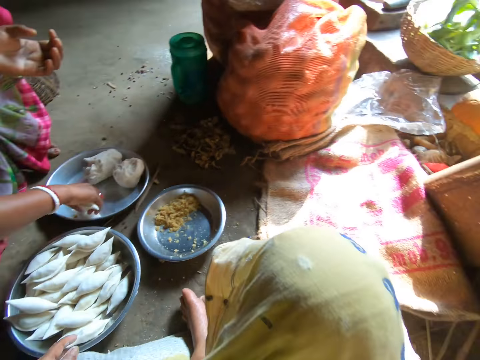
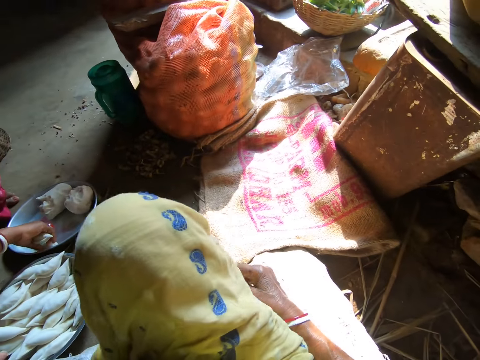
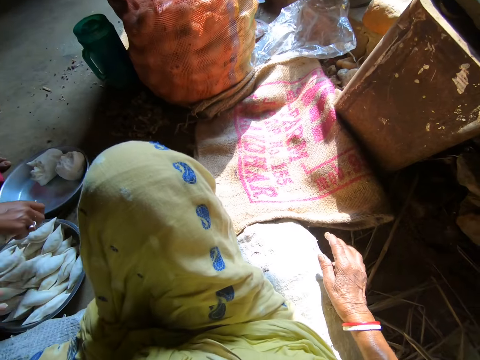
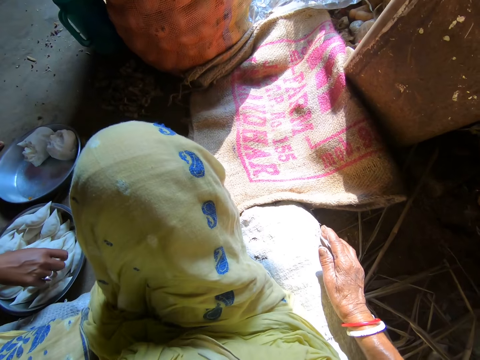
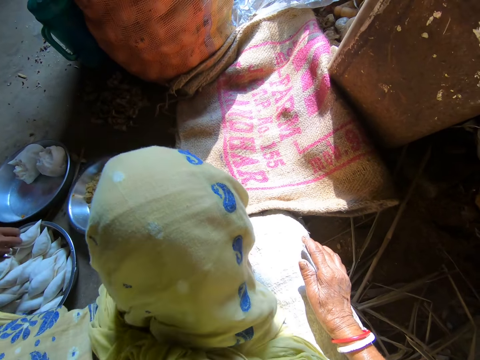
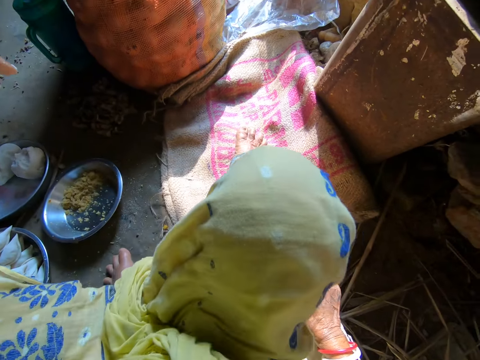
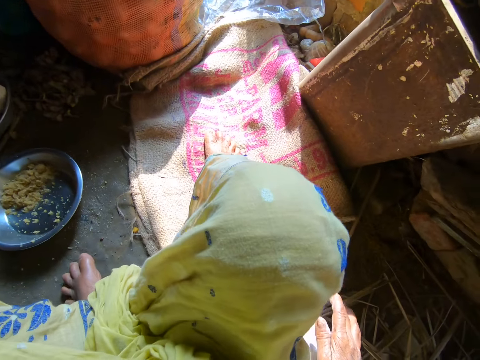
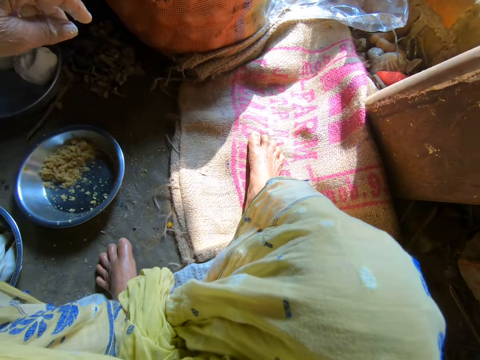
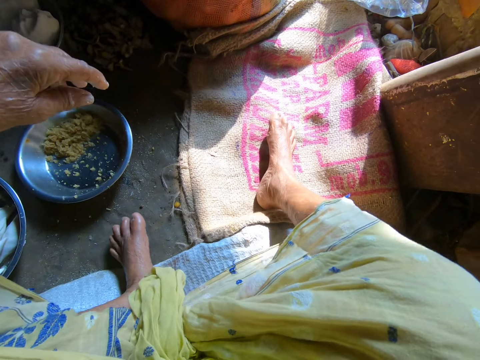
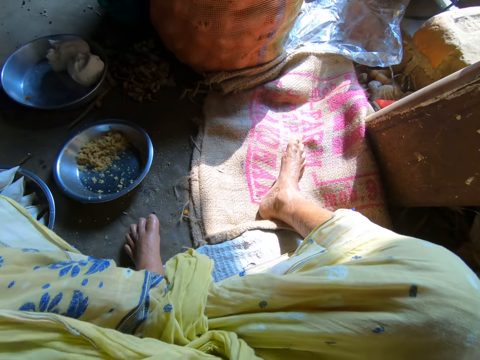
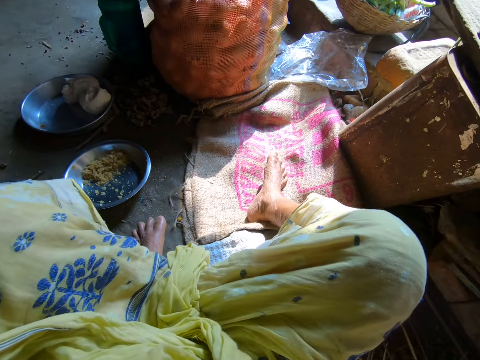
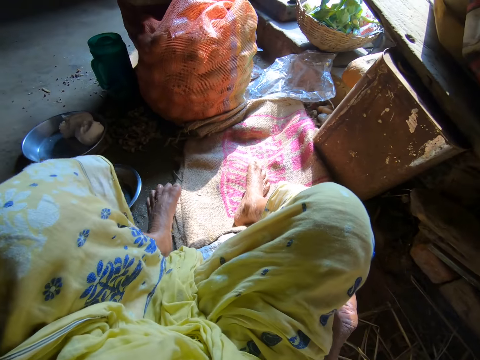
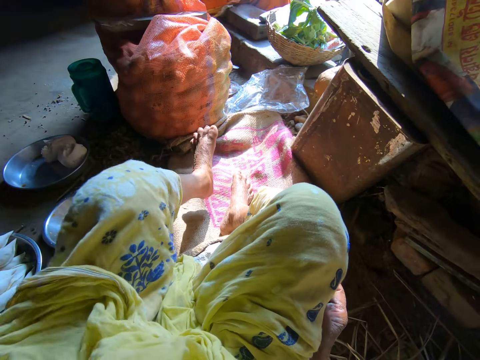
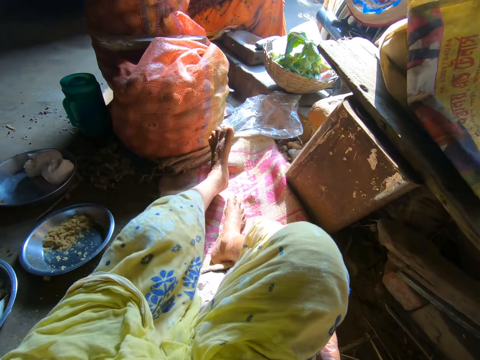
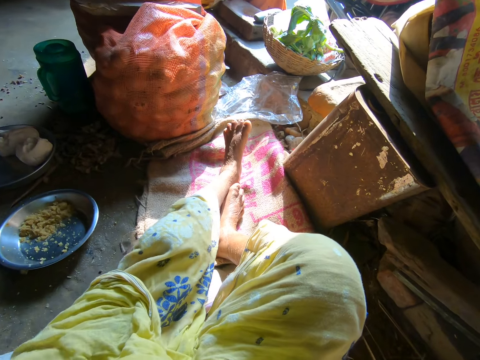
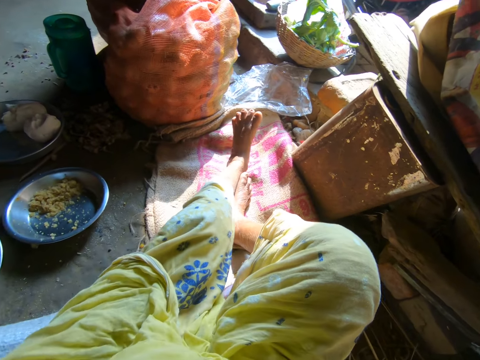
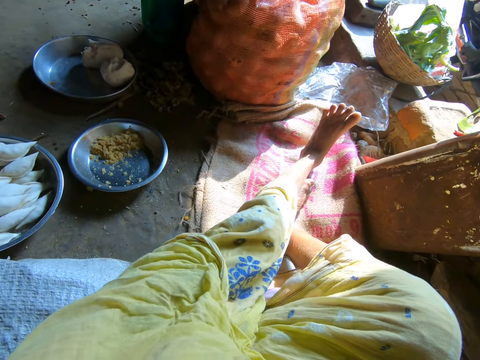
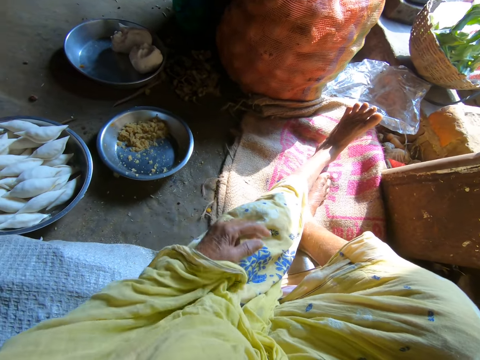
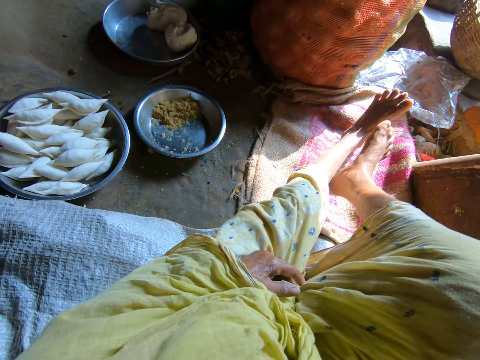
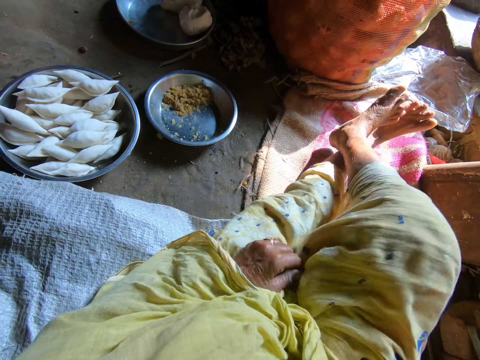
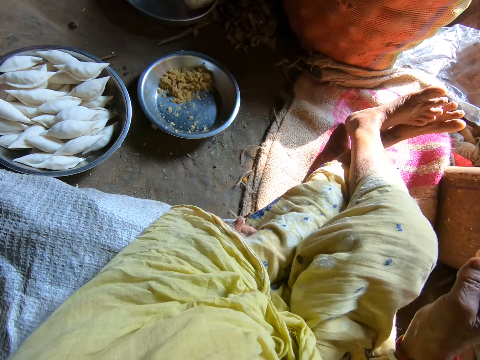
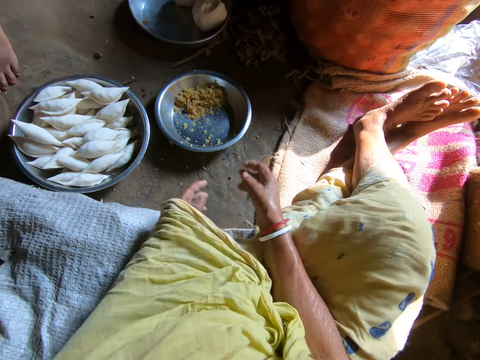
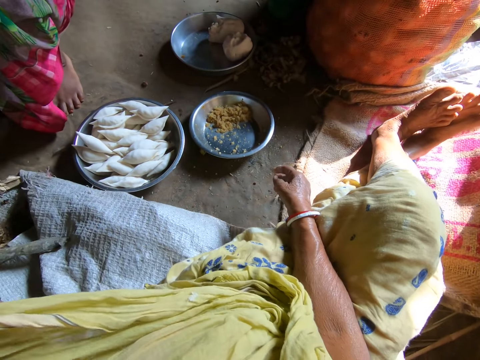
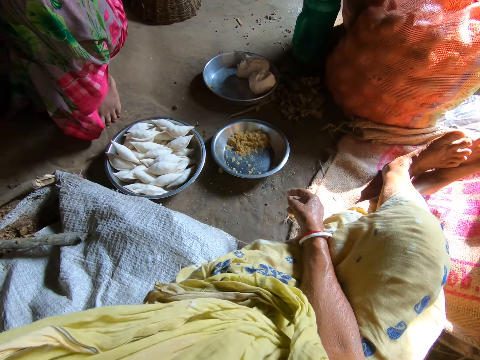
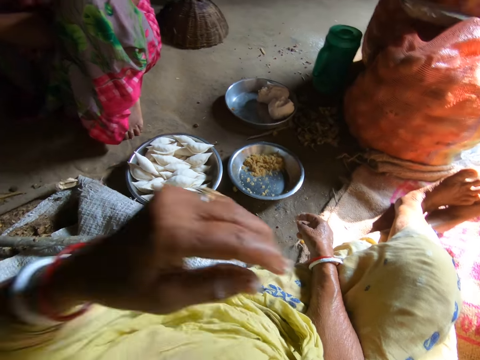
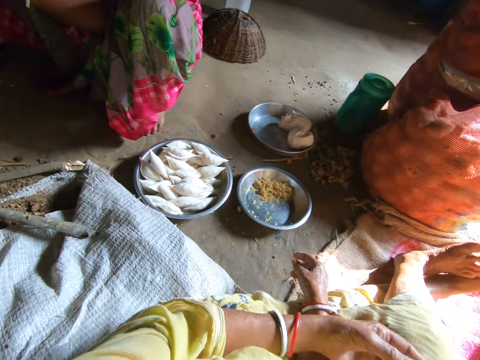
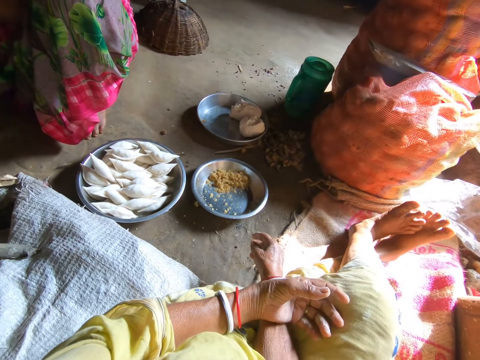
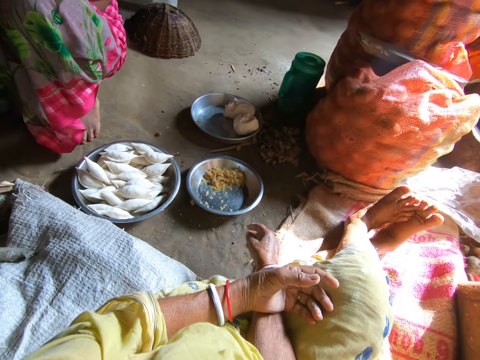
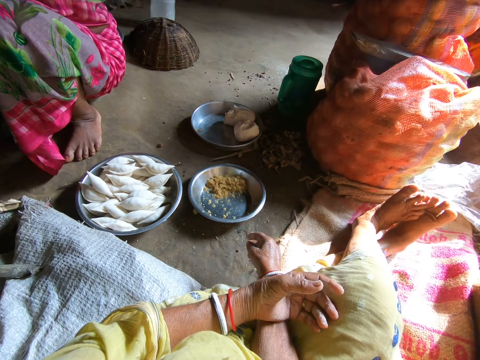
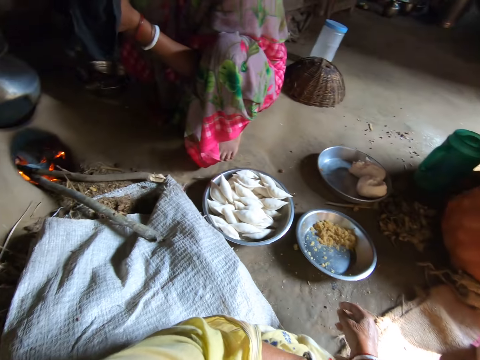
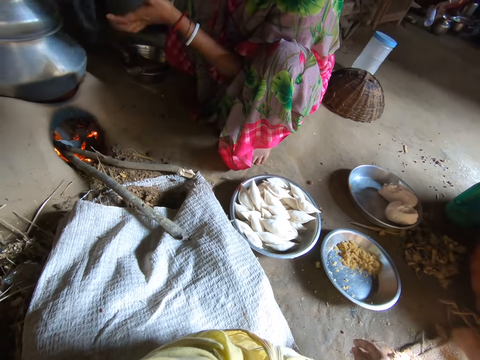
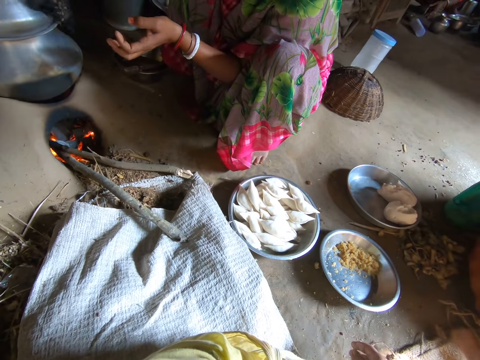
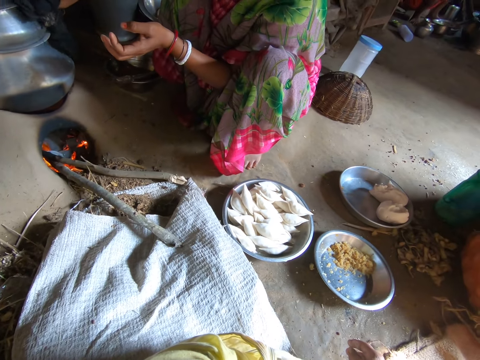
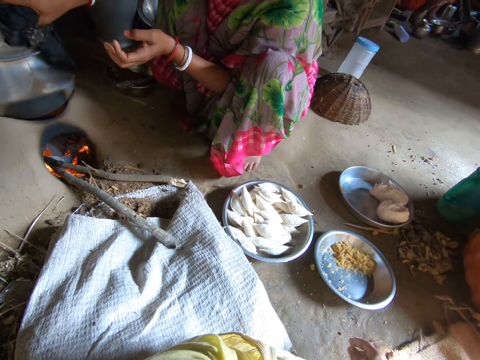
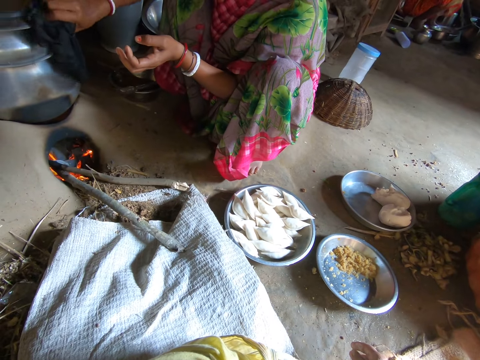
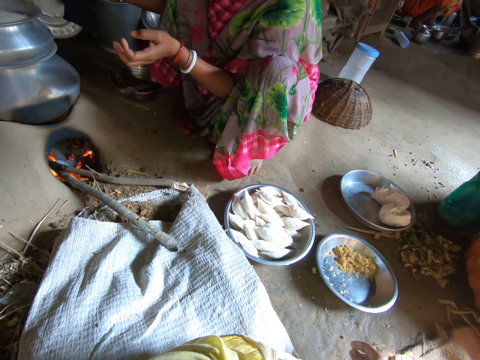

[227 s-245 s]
The camera wearer swings a hand. A lady swings a hand. The lady drops a dough from the round tray. The camera wearer moves the right leg. They swing a hand. They move the left leg. They swing a hand. They move the right leg. They swing a hand. They interact with the lady. They touch something. They swing a hand. They move the legs. They stare at the lady. The lady swings a hand. She opens the pot lid. She picks up a cover from the pot with her right hand. She swings a hand.

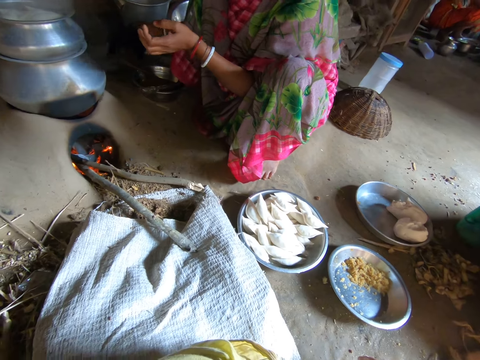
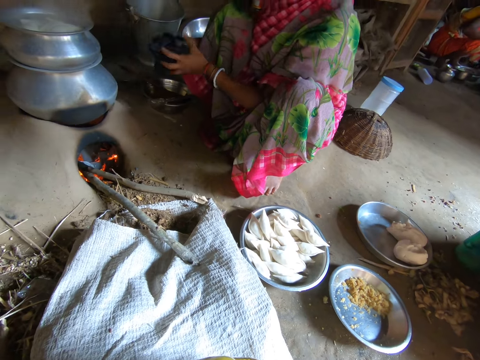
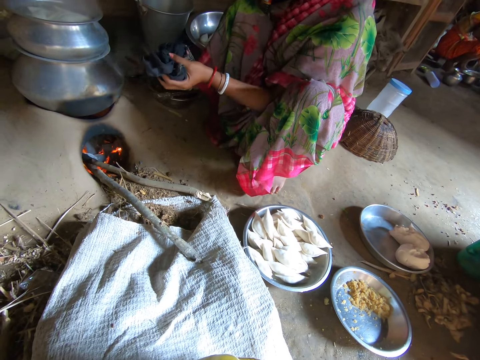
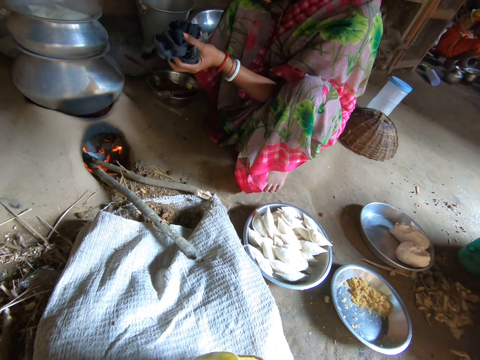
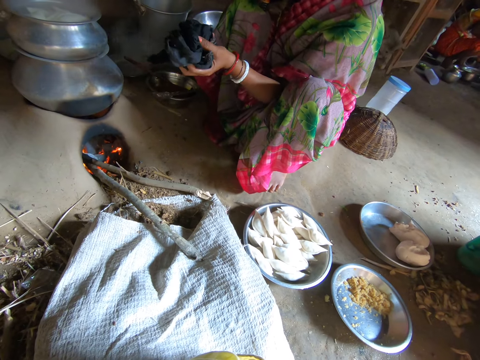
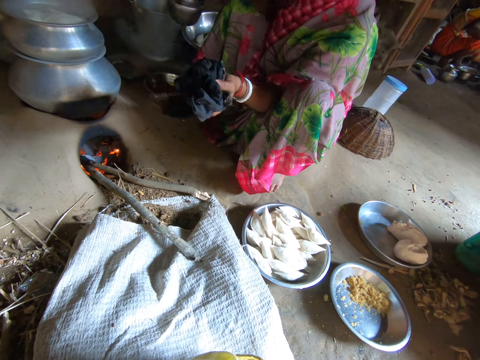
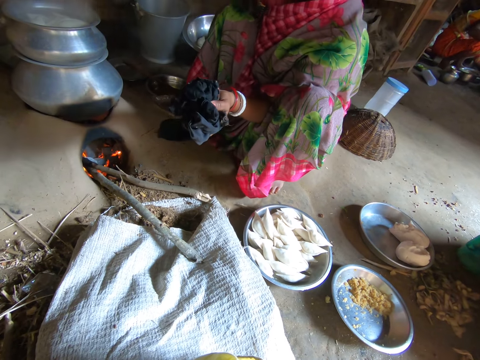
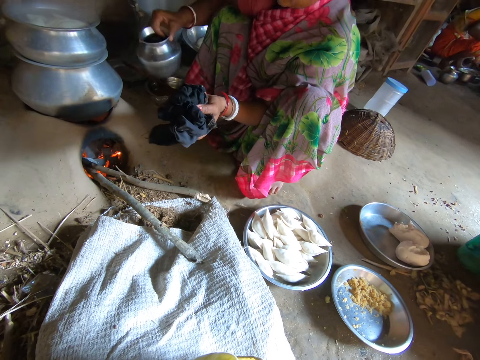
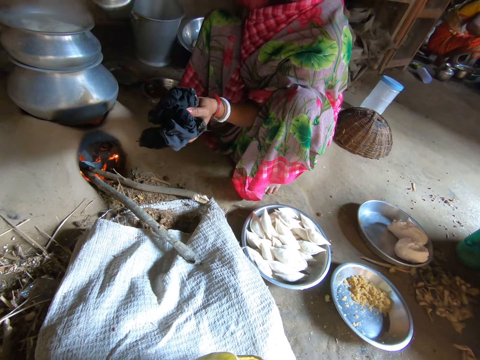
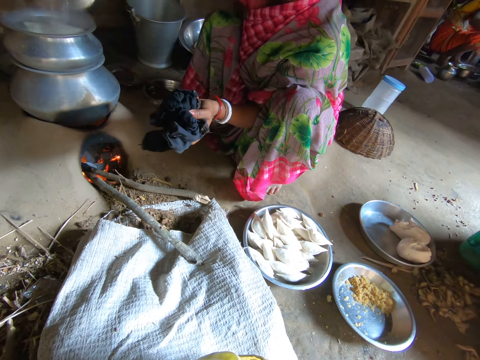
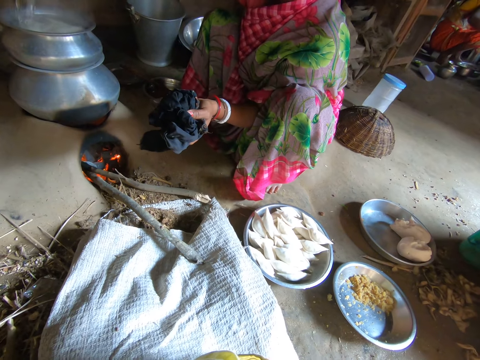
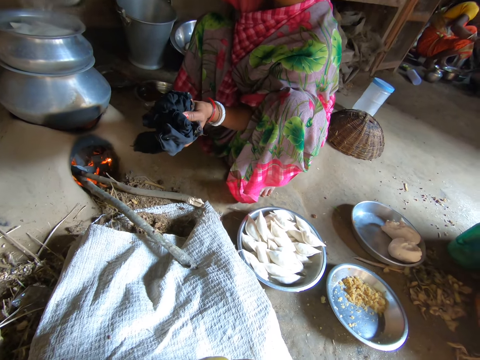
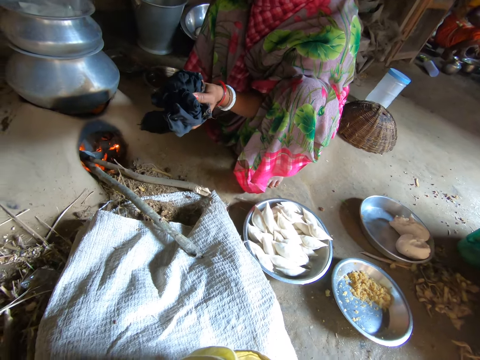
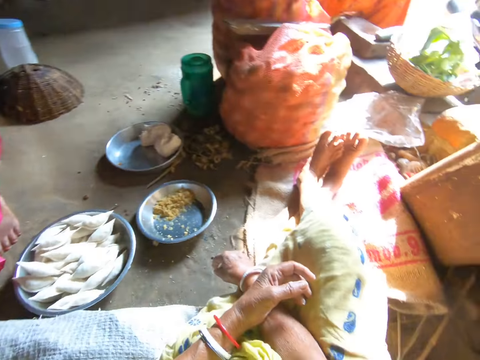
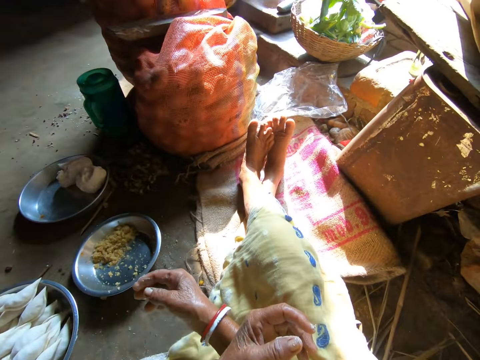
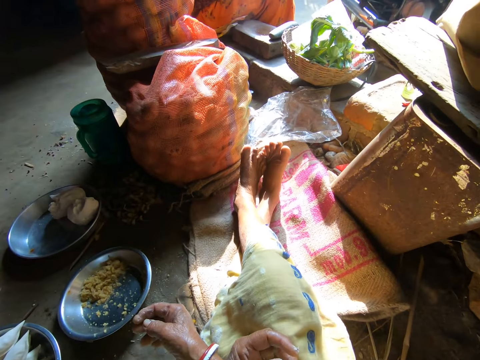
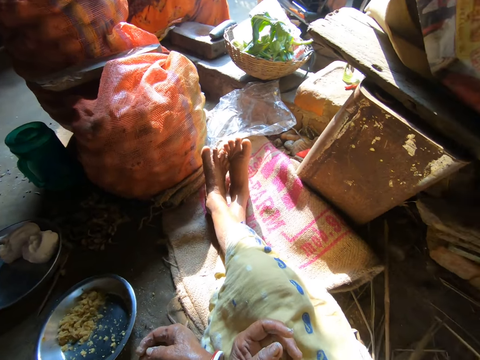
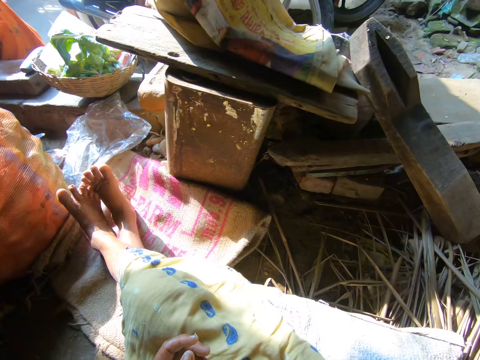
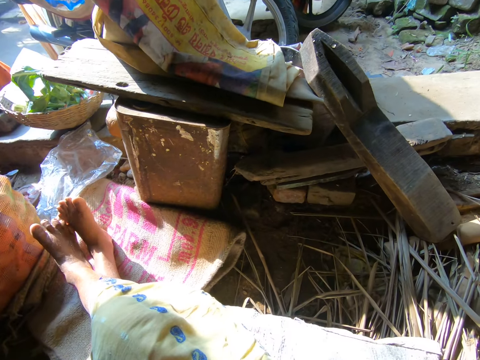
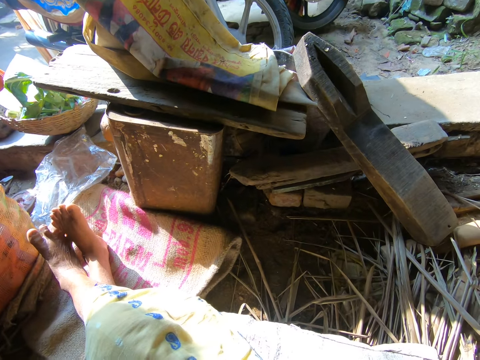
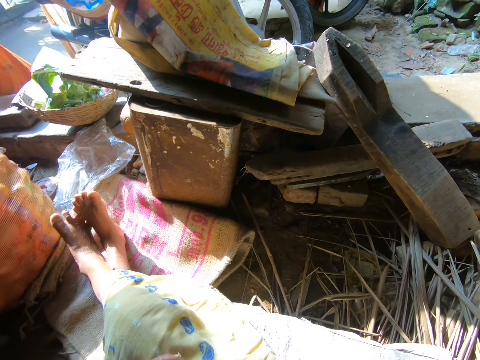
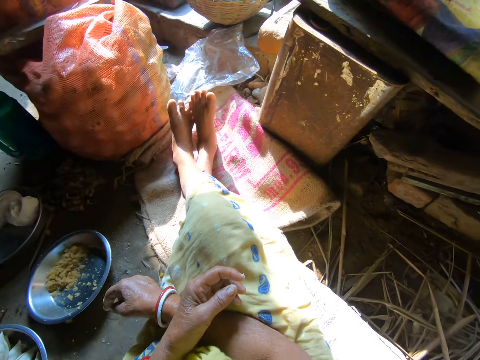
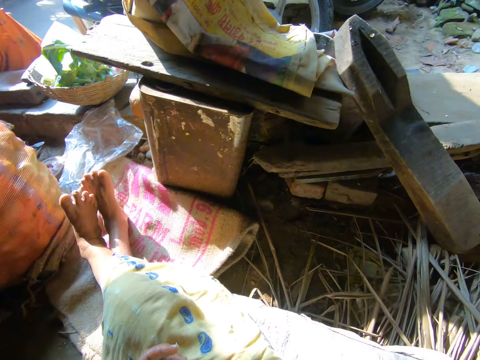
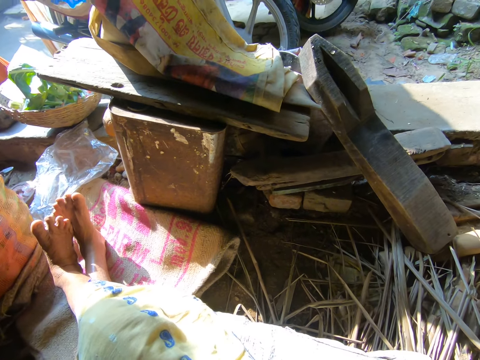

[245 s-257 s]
The lady moves the rag to the right hand. She swings a hand and picks up a jug of water. The camera wearer interacts with the lady. The lady swings a hand. She pours water into the cooking pot with a bowl in her right hand. The camera wearer stares at the sack of potatoes. They stare at the wood.
